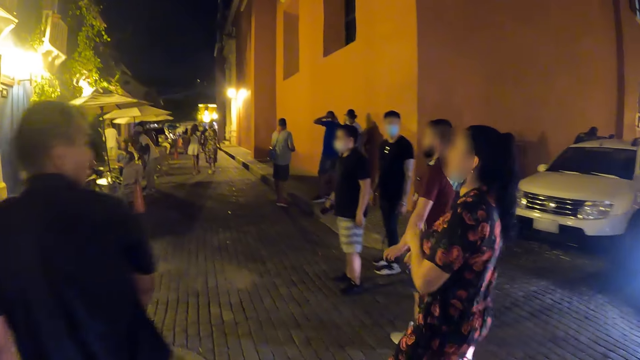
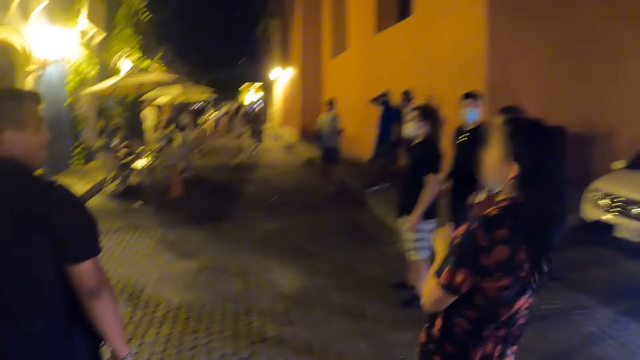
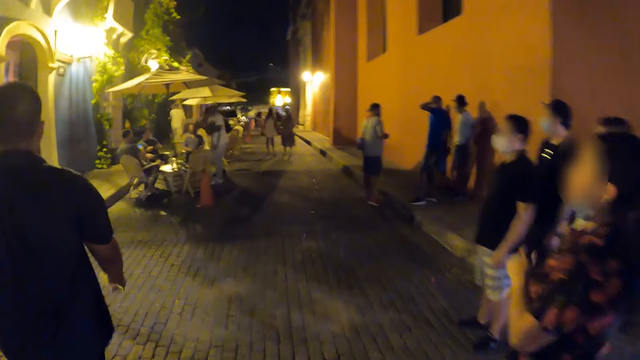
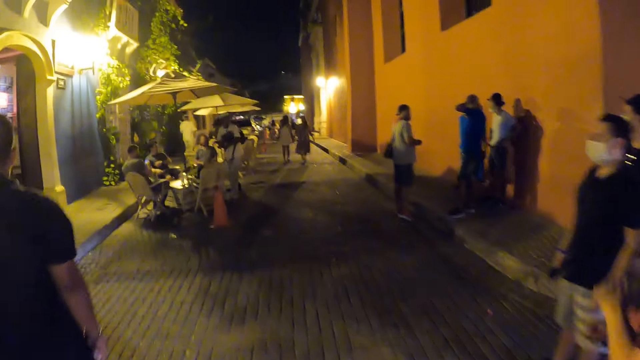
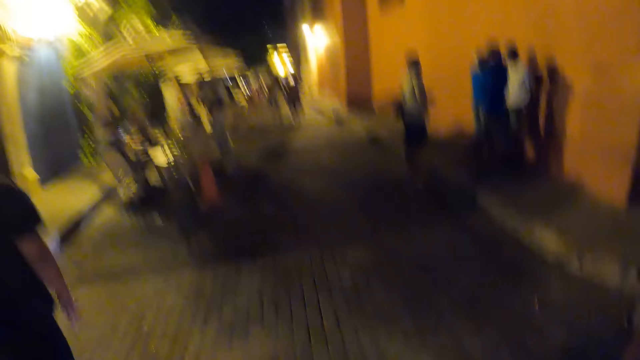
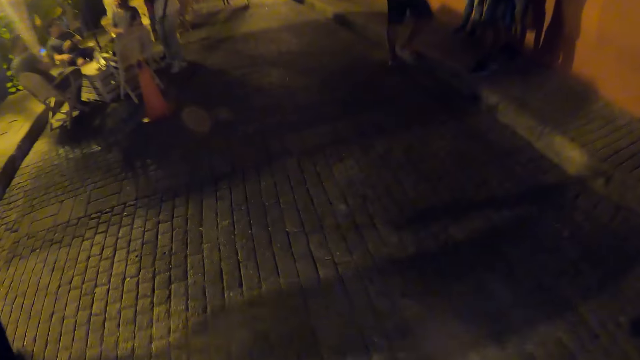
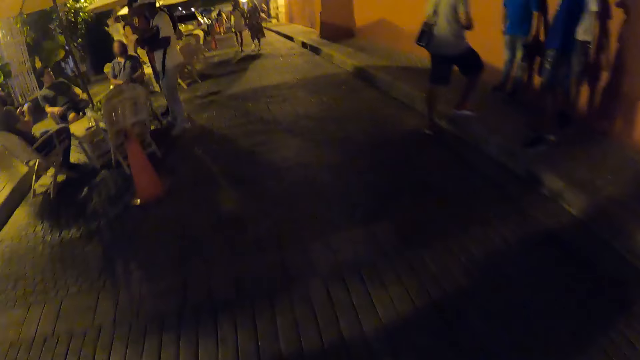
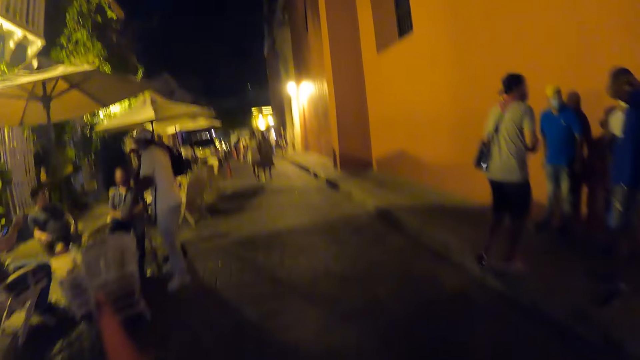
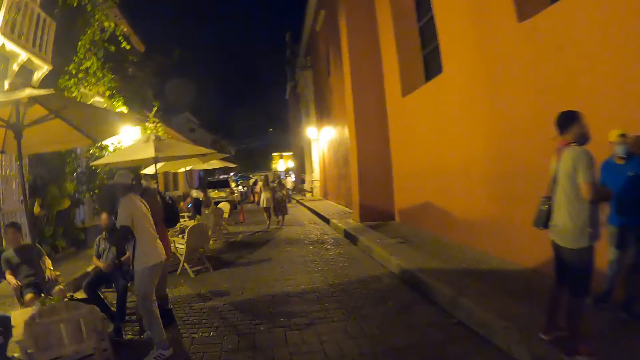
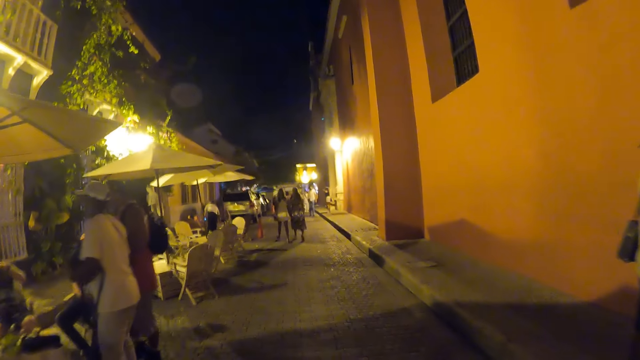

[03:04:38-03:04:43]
A group of people walks past the camera wearer on the street.

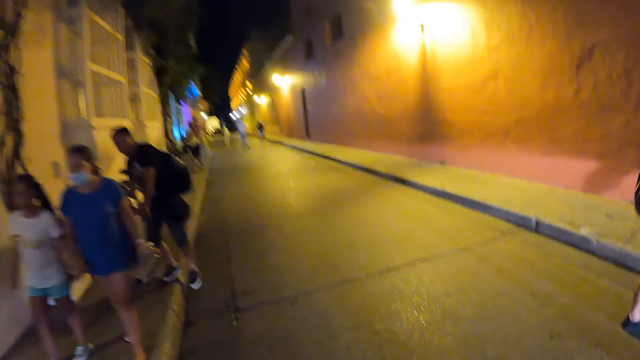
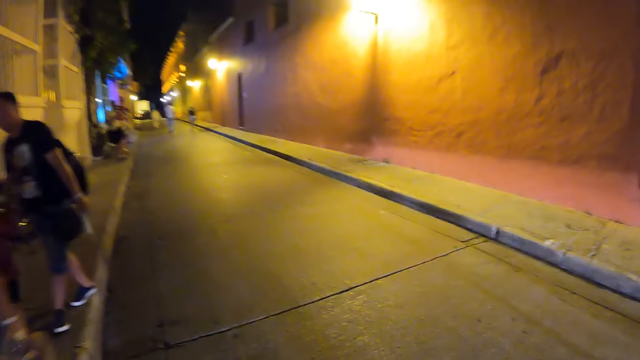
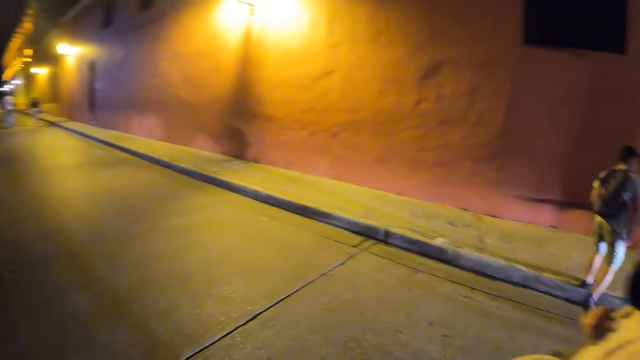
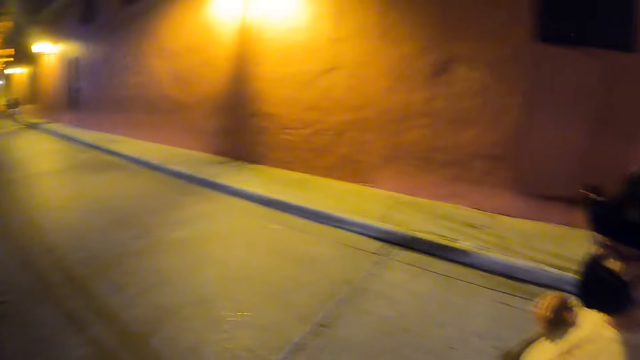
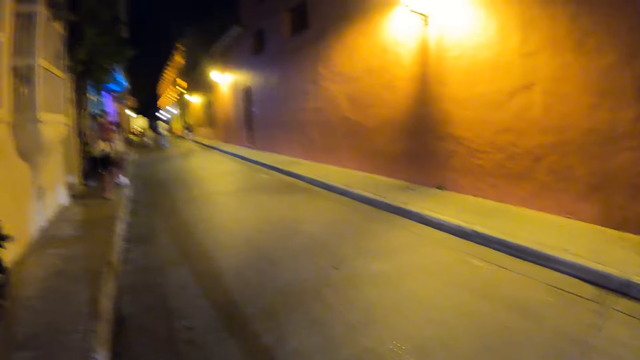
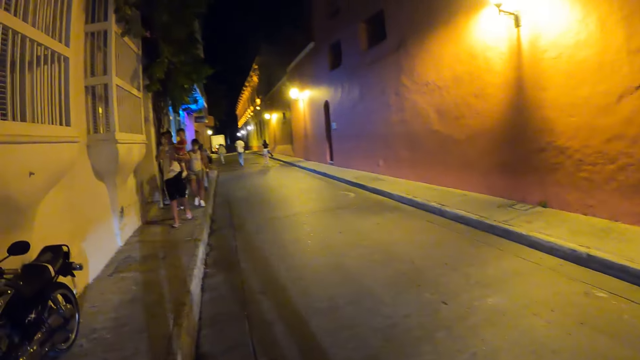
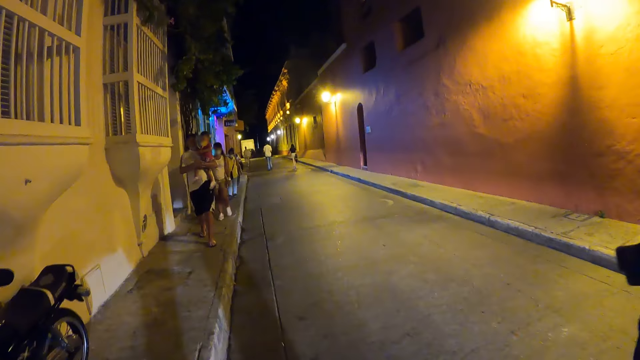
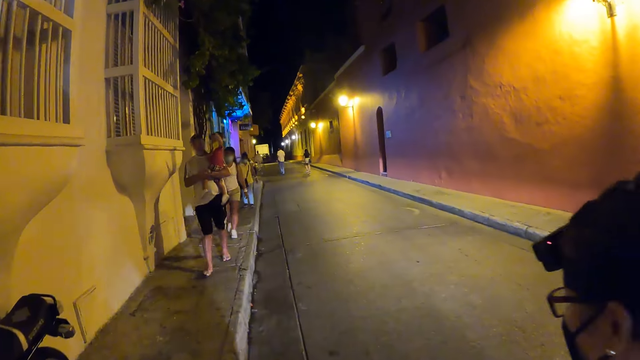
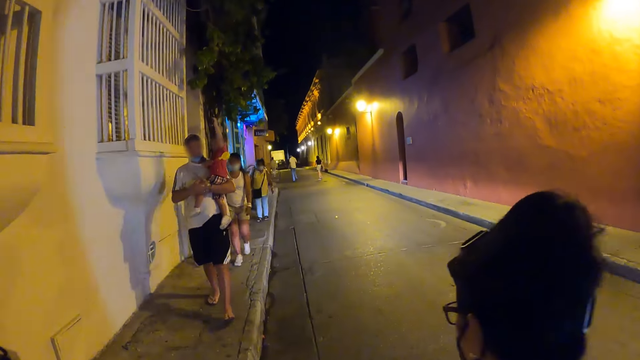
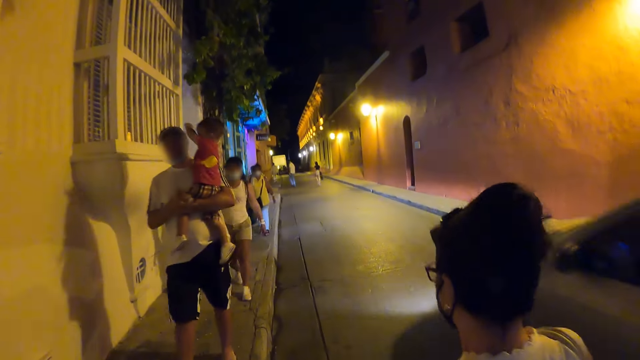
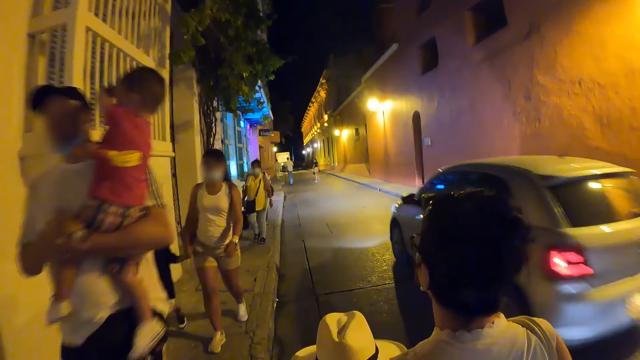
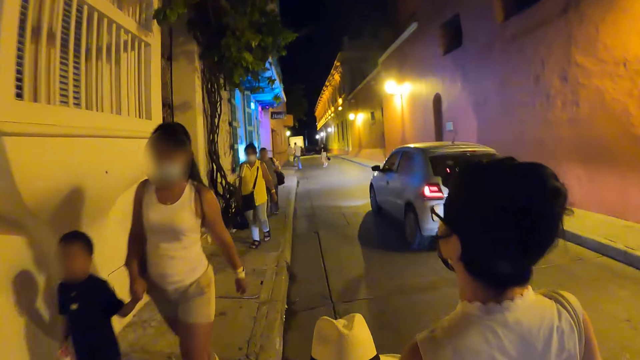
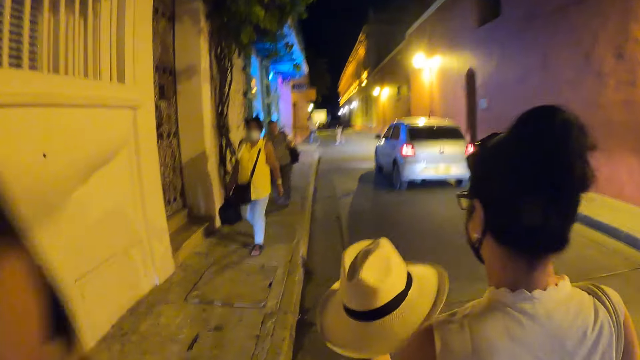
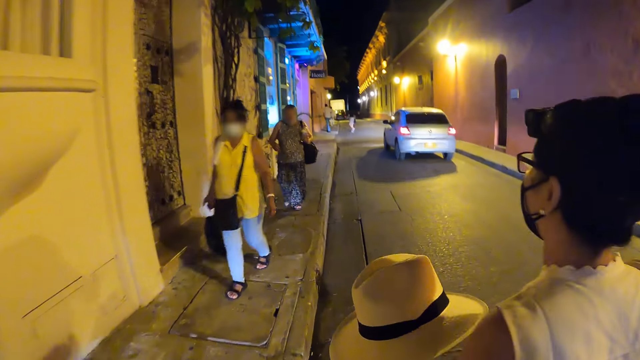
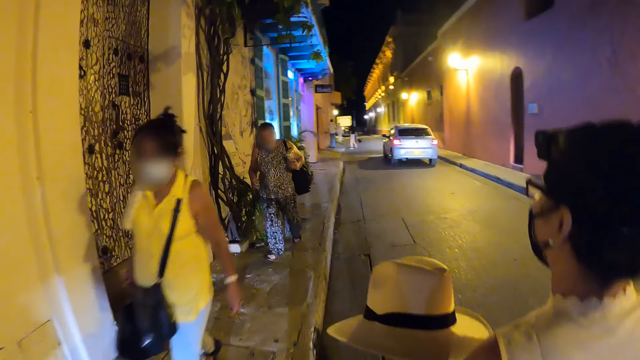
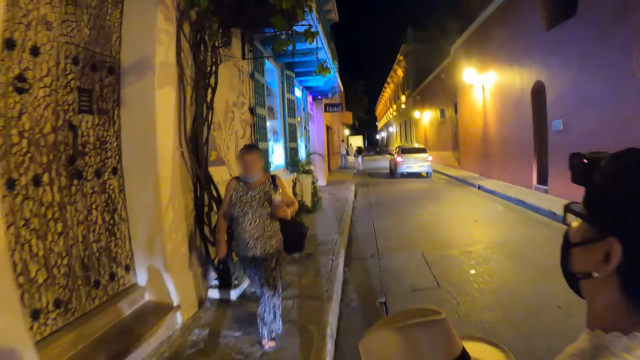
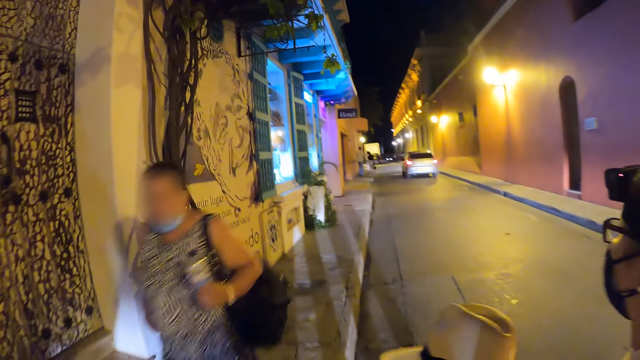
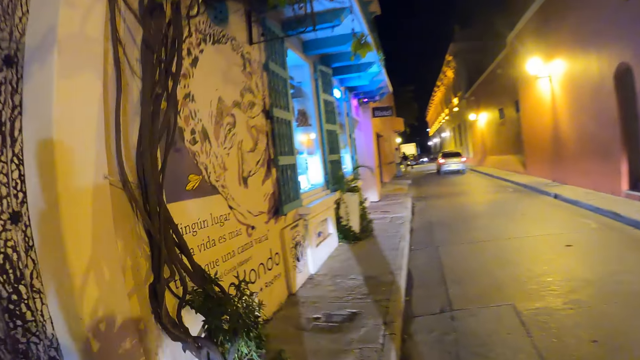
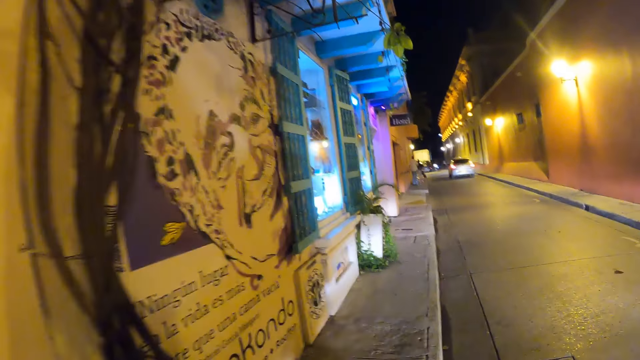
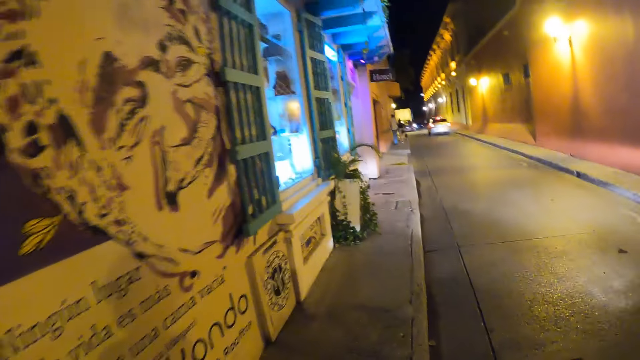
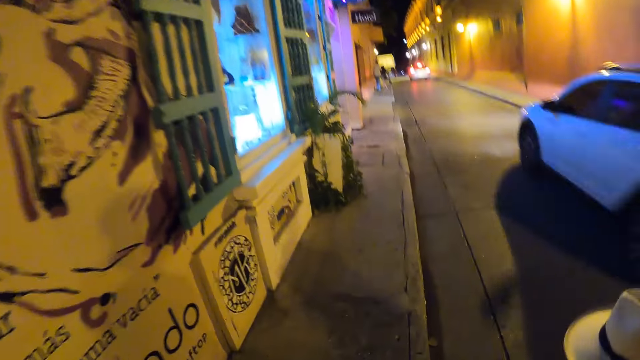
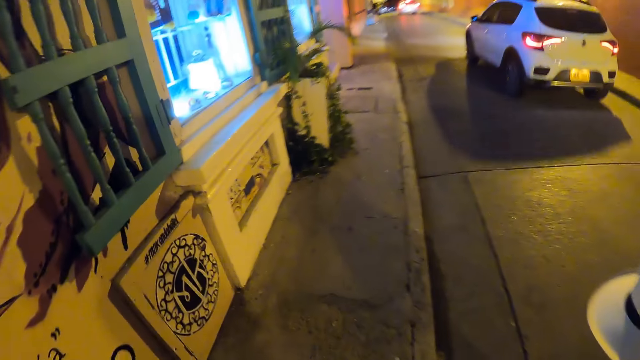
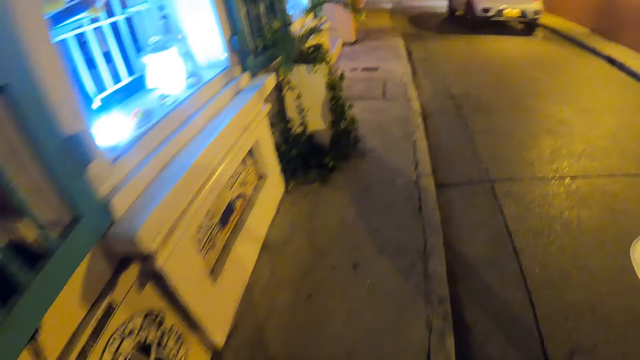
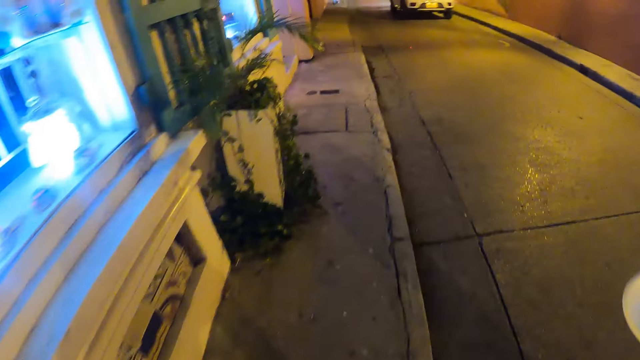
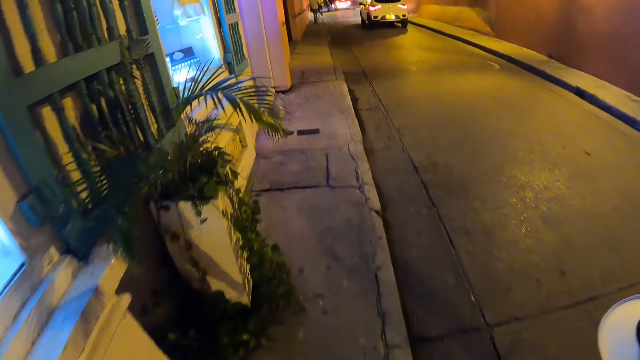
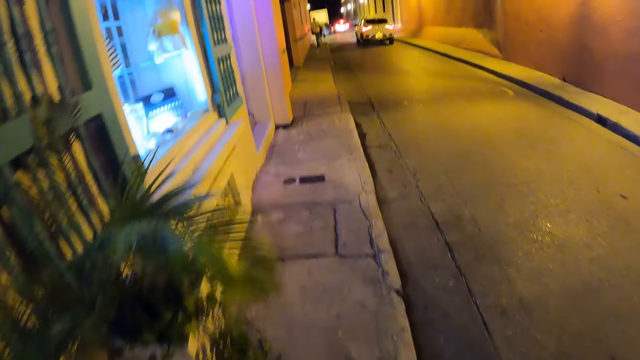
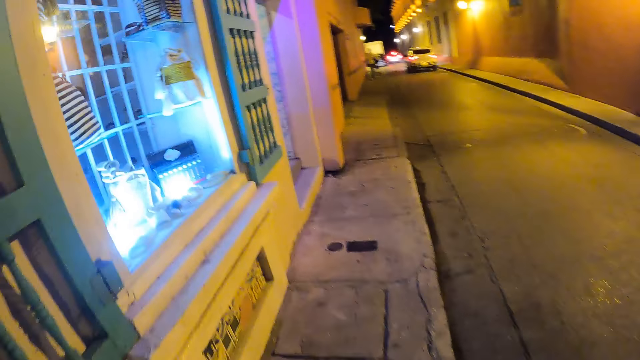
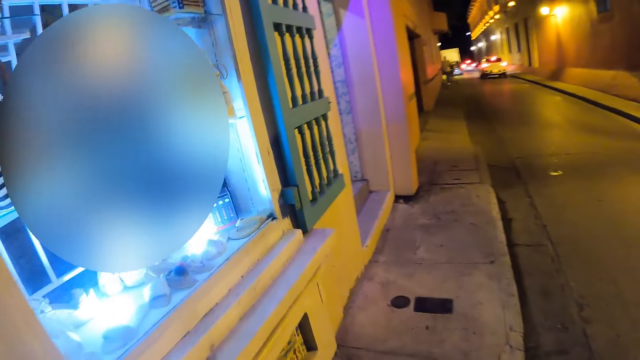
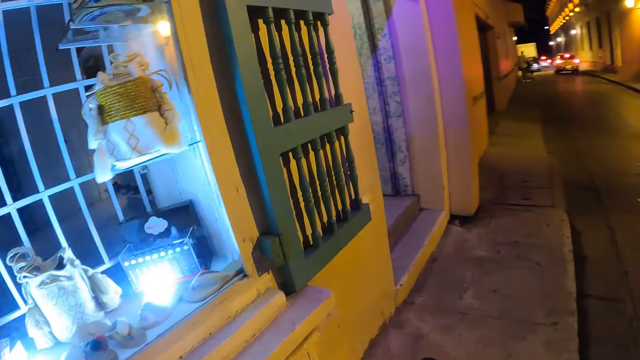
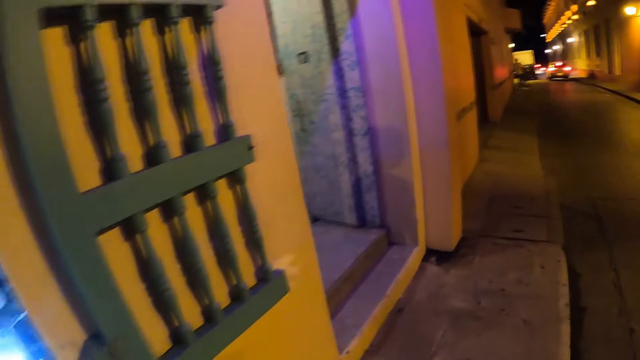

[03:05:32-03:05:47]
A woman walks down the road. A car drives past the camera wearer. A car drives past them again.
